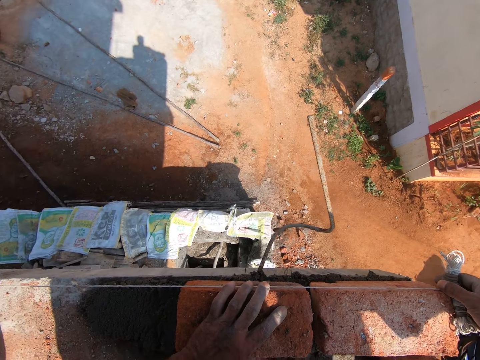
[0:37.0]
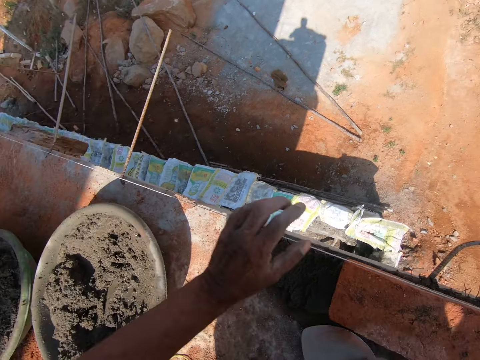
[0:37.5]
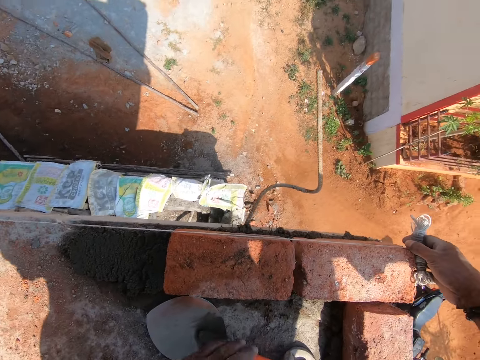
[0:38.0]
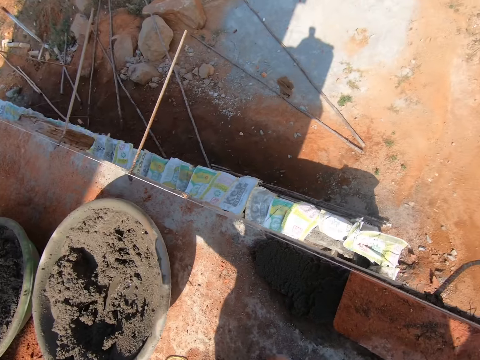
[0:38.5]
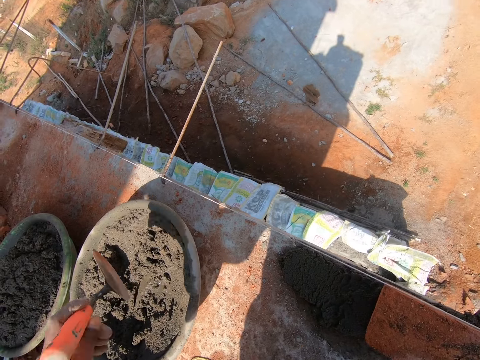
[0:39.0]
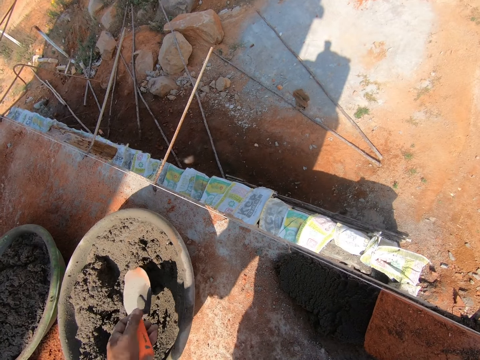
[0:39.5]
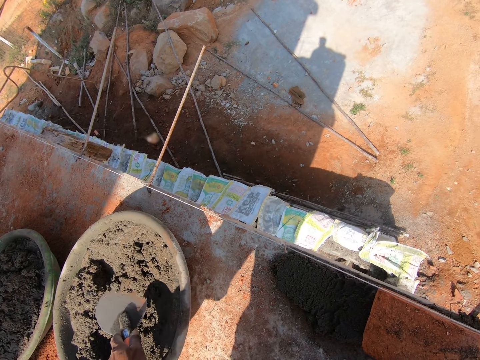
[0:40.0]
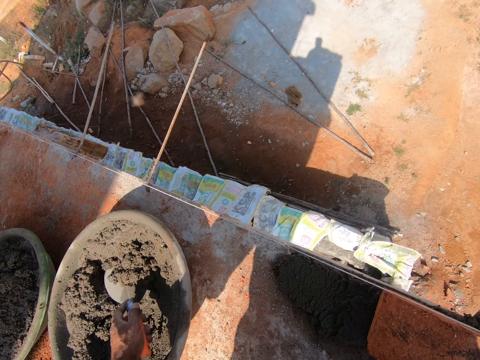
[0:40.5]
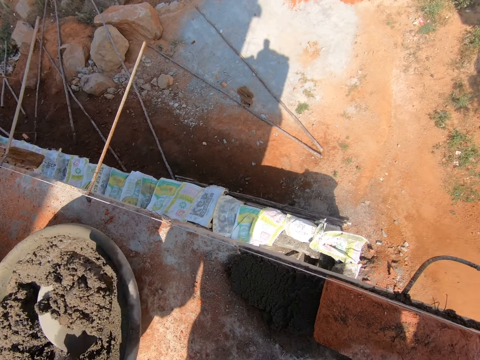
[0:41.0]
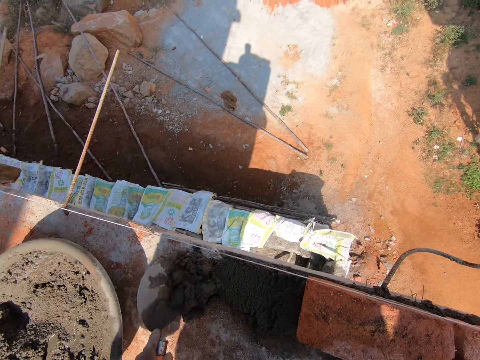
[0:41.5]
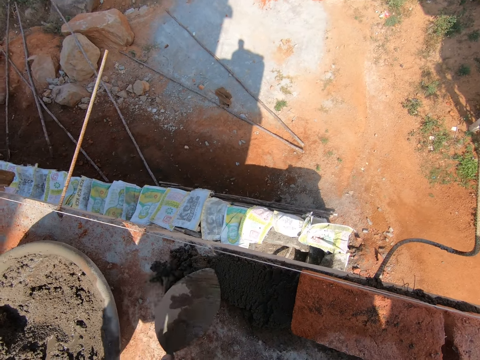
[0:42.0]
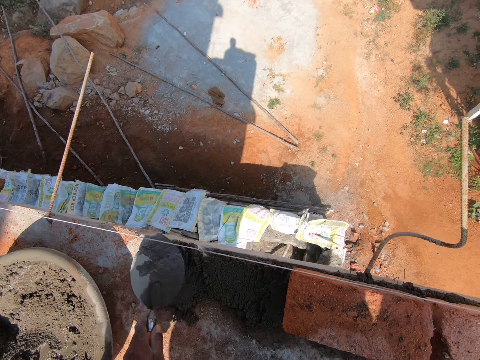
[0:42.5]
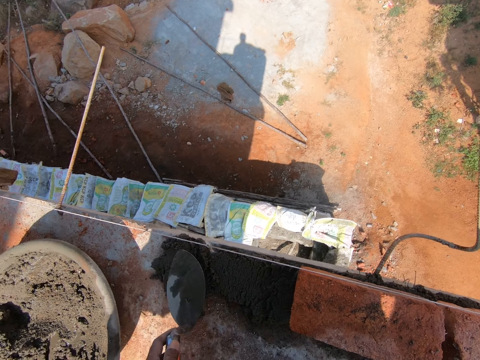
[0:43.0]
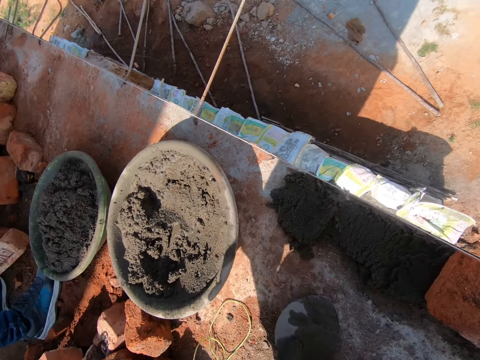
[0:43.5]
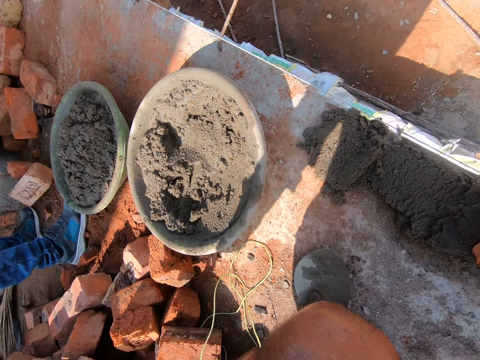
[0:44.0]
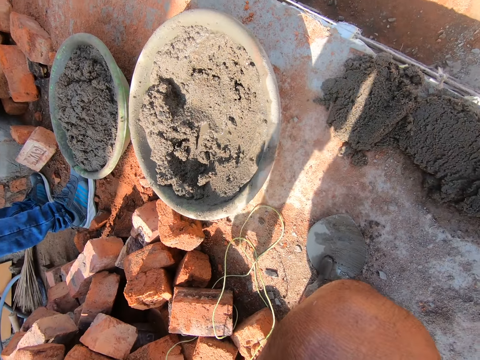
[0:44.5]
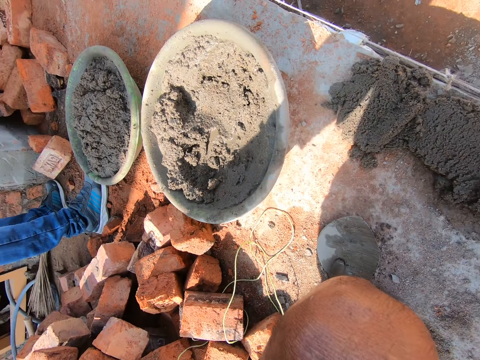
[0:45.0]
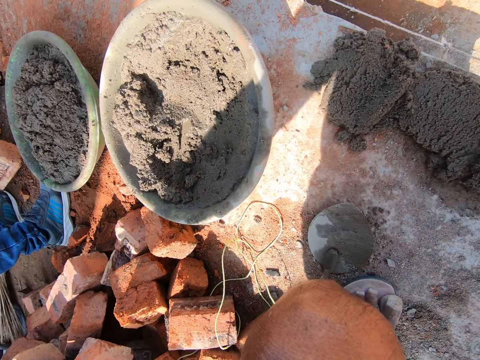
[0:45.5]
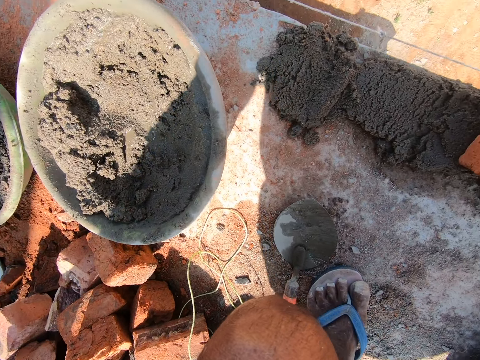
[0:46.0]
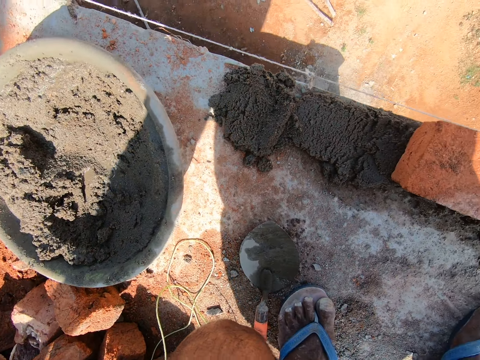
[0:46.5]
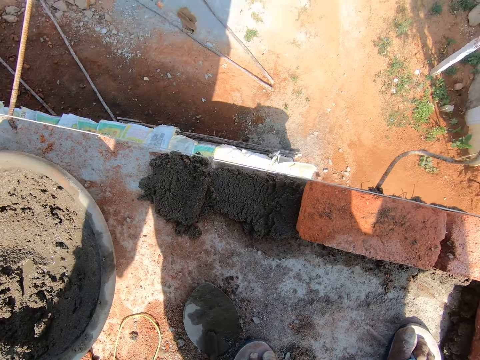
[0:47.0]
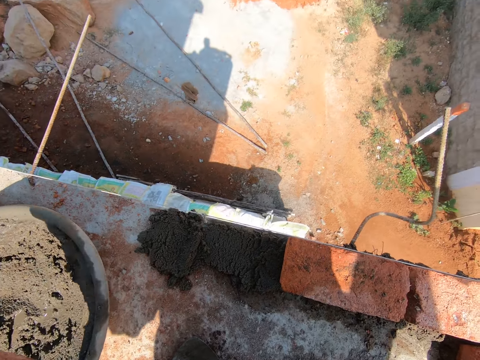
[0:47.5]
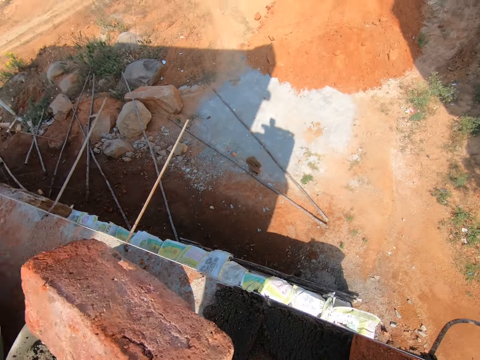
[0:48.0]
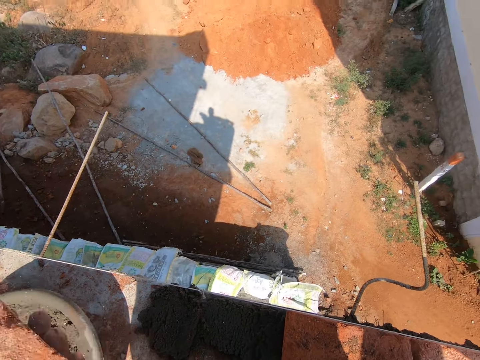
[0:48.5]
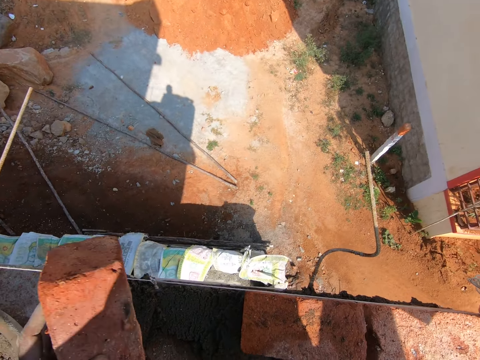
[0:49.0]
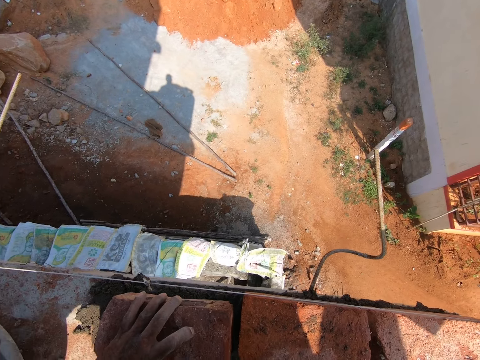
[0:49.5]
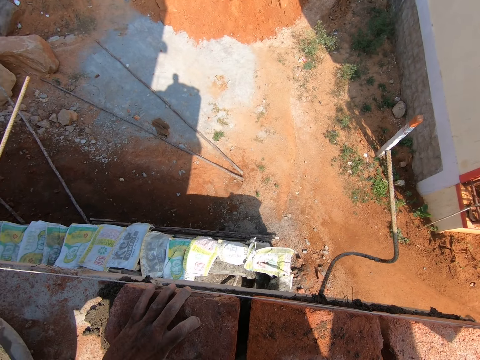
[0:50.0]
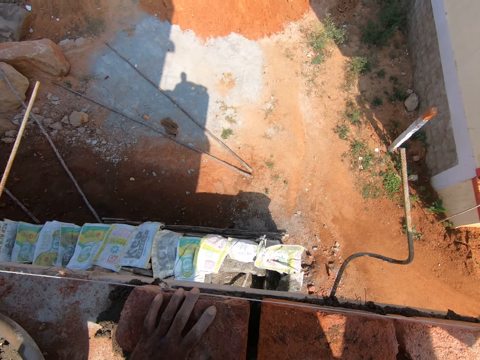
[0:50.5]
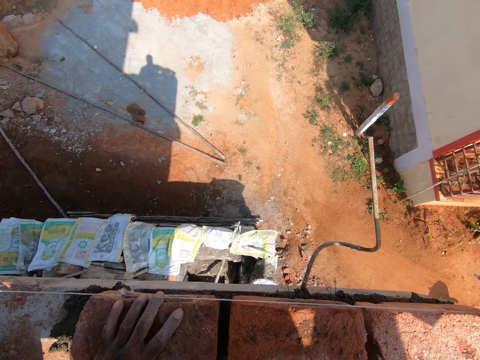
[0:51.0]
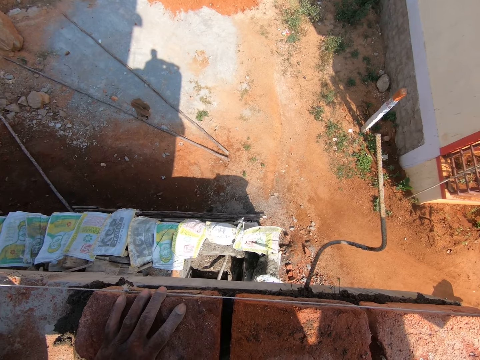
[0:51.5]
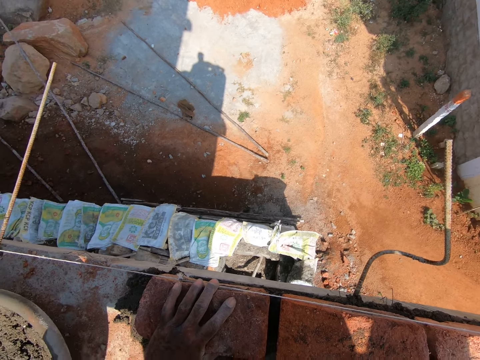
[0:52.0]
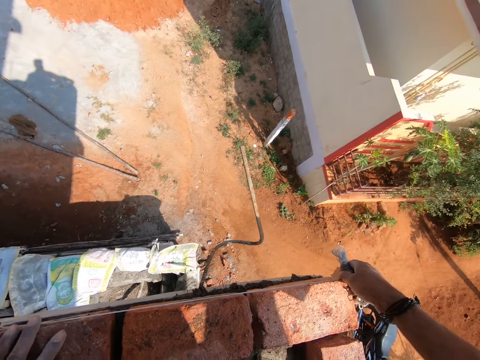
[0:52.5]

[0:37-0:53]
The camera wearer measures the wall with the plumb bob together with a man. They move a hand up. They lift up a trowel. They put the trowel in the cement. They fetch concrete with the trowel. They move the trowel up. They place the concrete on the floor. They spread the concrete on the floor with the trowel. They place the trowel on the floor. They stare at the floor. They adjust their grip on the brick. They move the brick up. They place the brick on the concrete. They measure the wall with the plumb bob together with the man.

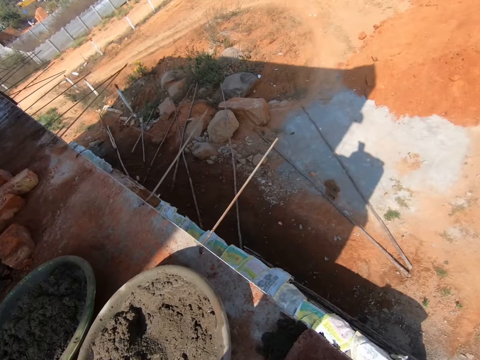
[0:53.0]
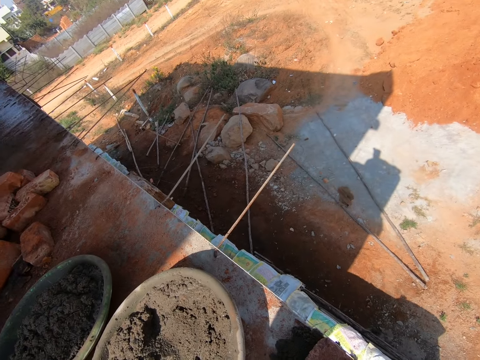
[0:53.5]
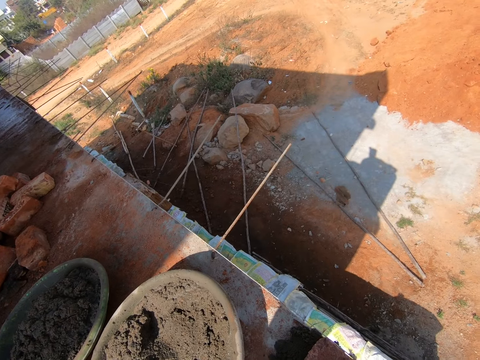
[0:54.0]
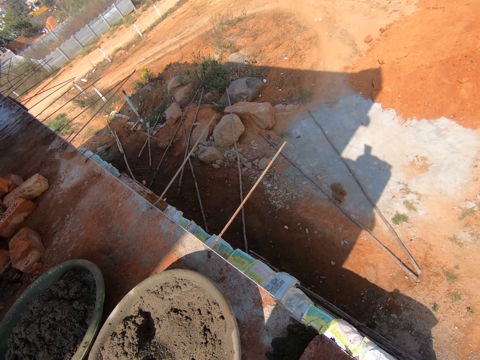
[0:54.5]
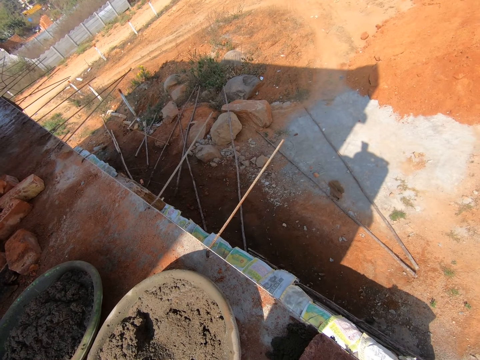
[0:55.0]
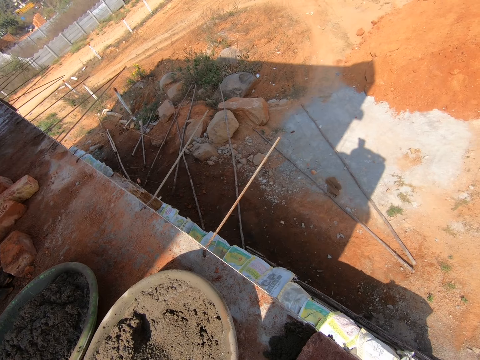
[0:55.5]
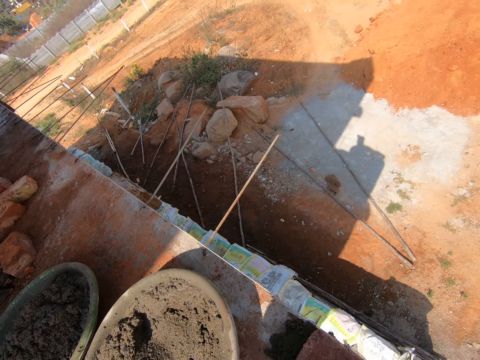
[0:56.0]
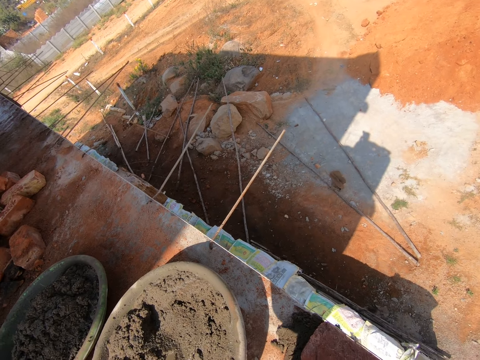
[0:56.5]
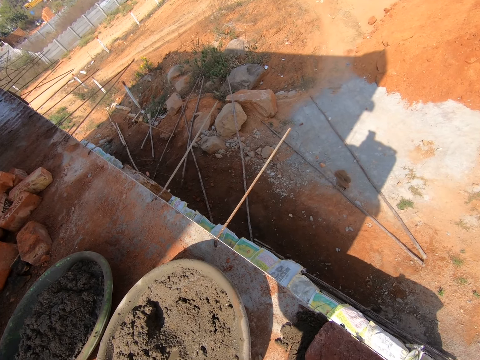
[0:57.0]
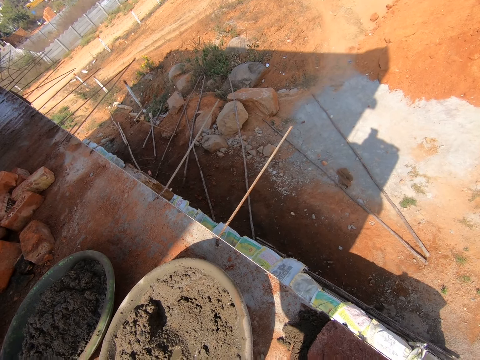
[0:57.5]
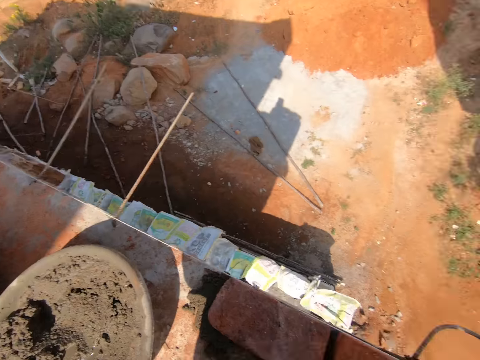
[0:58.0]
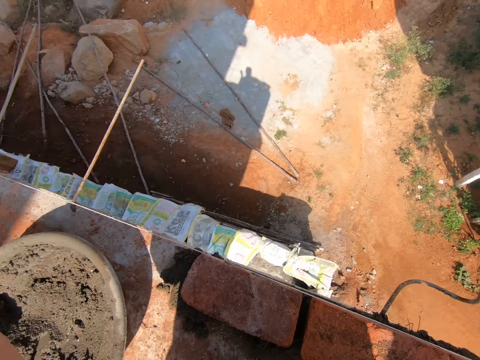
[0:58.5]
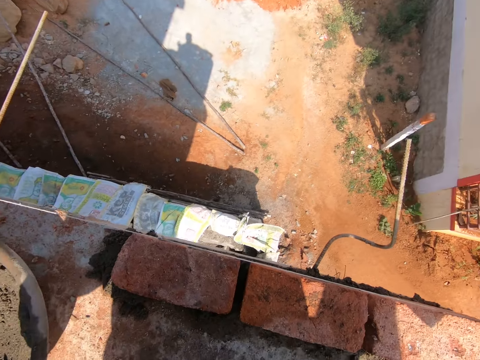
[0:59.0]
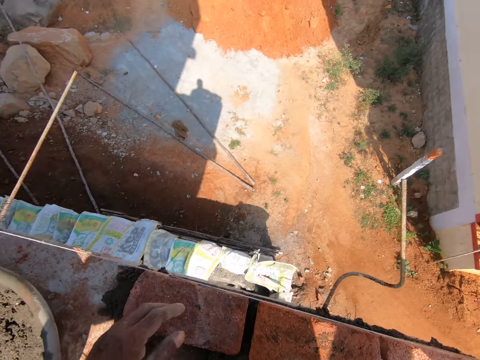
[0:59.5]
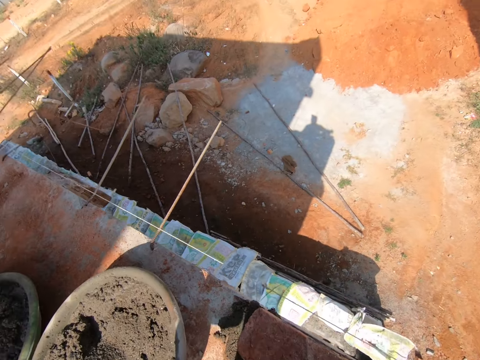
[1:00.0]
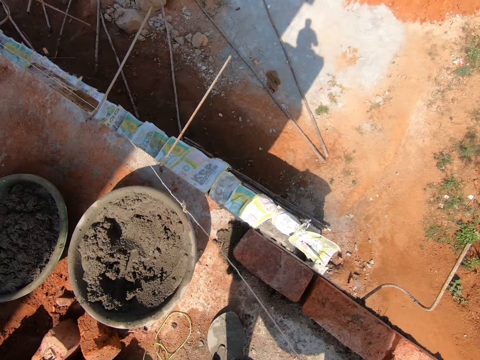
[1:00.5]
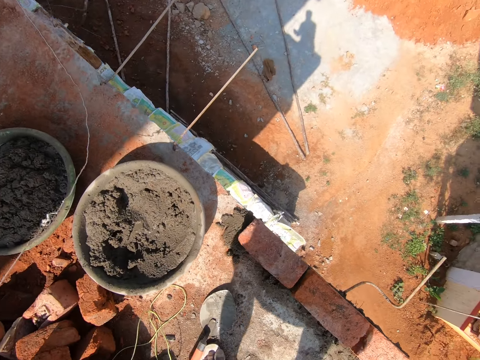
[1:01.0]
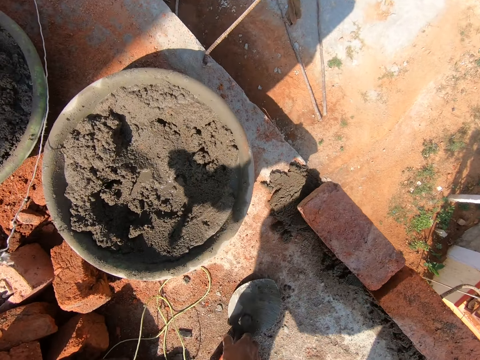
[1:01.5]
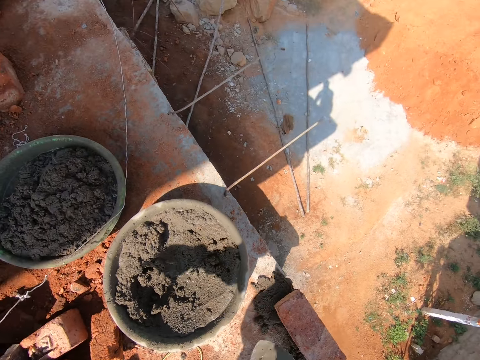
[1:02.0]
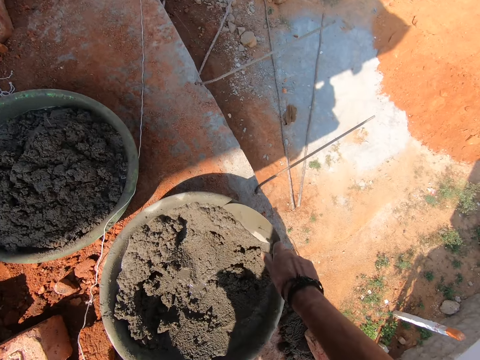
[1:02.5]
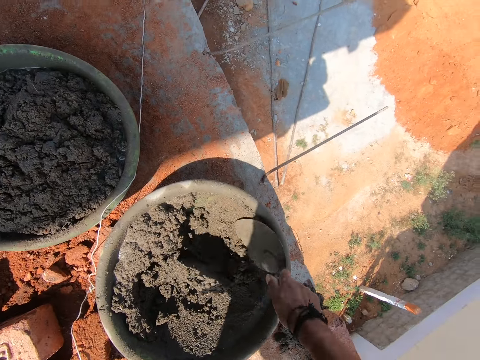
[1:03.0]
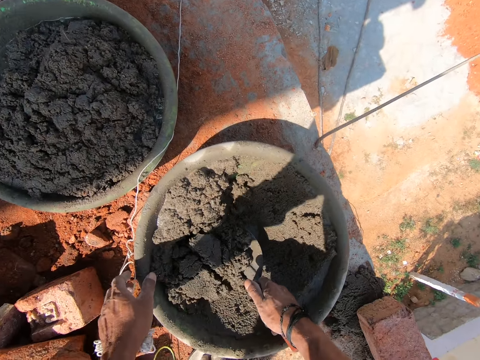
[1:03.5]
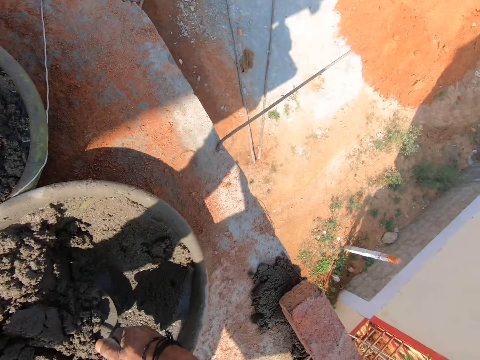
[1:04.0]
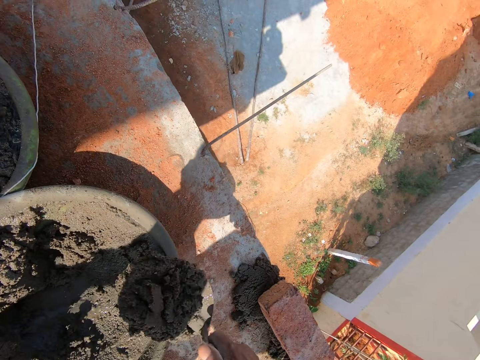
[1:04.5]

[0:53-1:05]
The camera wearer talks to a man. They look aside. They move a hand. They look down. They move a hand. They remove the plumb bob from the brick. They pick up the trowel and hold the trowel. They place the plumb bob on the bricks. They move towards the basin. They mix the concrete with the trowel. They move the trowel in the cement. They hold the basin. They pull the basin towards the bricks. They scoop up cement.
